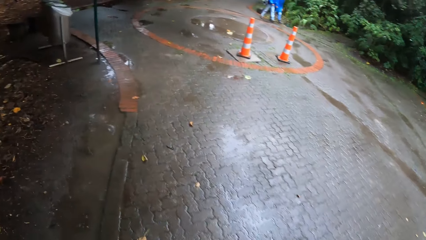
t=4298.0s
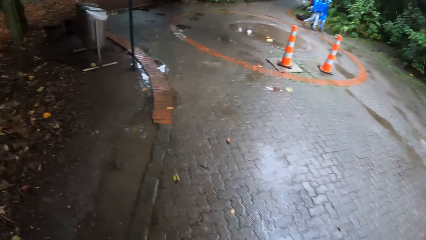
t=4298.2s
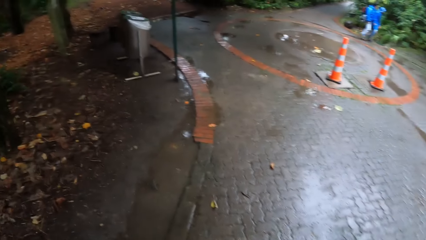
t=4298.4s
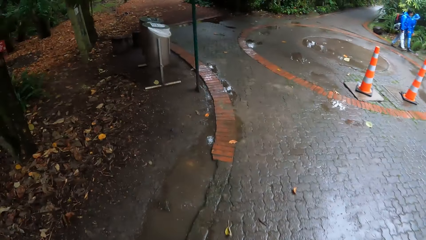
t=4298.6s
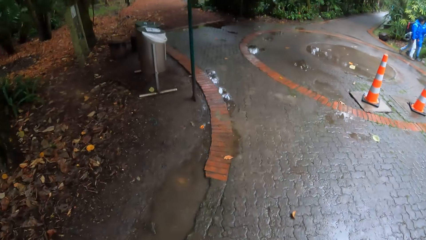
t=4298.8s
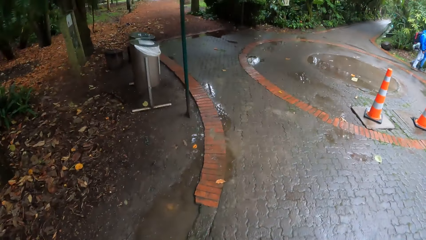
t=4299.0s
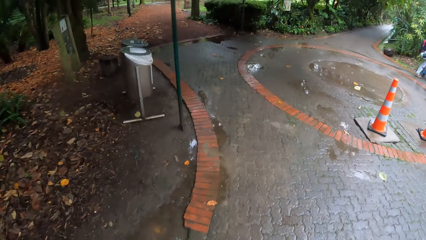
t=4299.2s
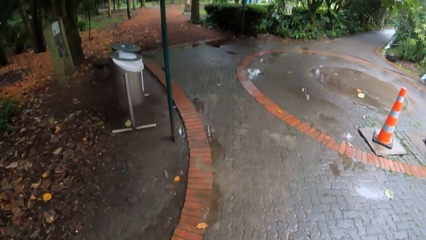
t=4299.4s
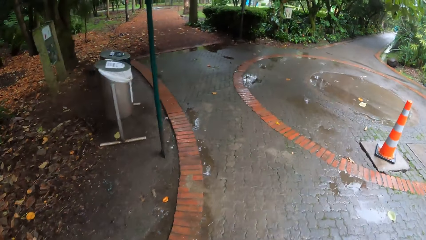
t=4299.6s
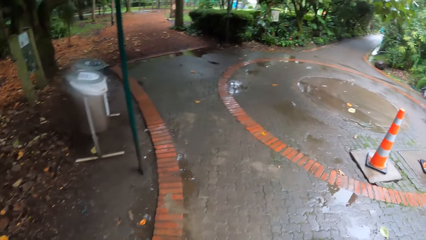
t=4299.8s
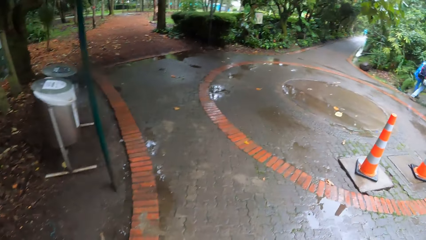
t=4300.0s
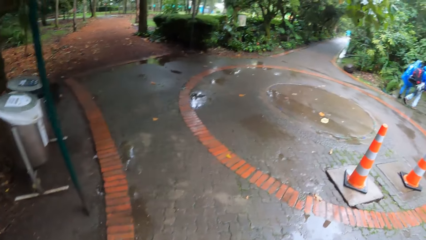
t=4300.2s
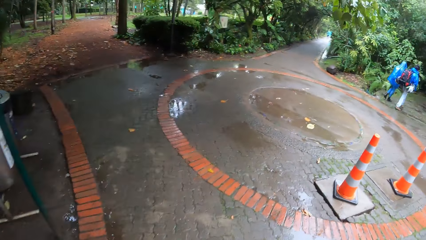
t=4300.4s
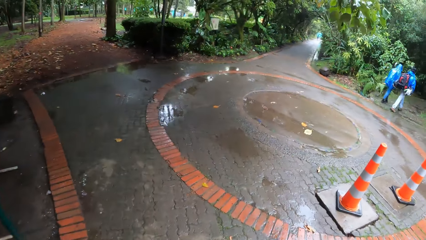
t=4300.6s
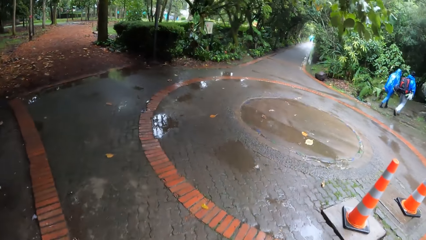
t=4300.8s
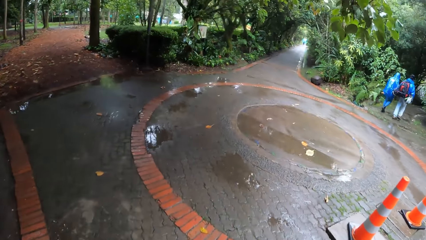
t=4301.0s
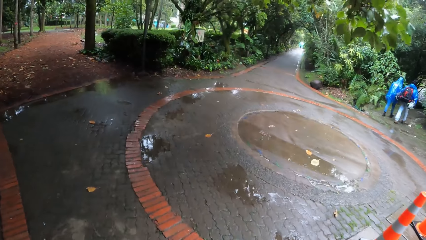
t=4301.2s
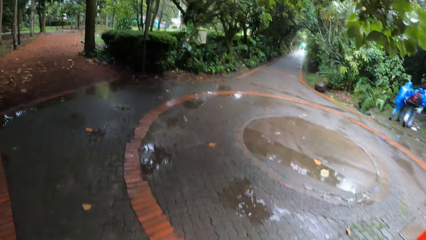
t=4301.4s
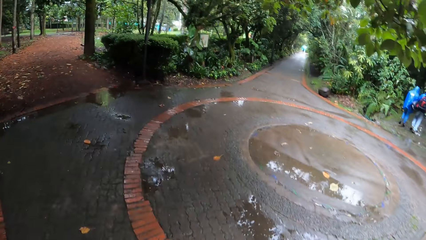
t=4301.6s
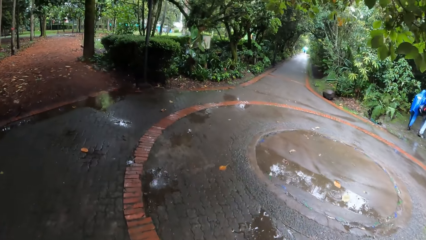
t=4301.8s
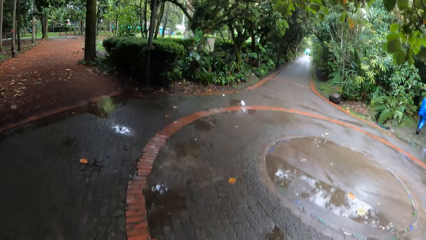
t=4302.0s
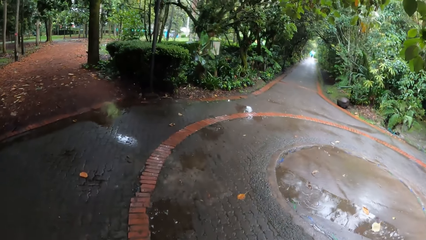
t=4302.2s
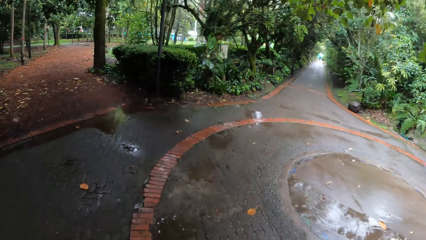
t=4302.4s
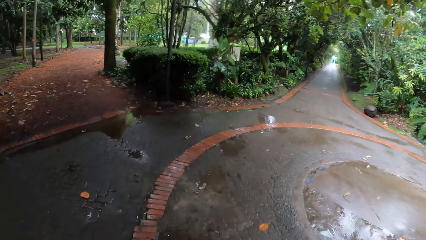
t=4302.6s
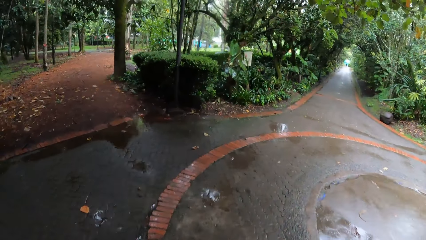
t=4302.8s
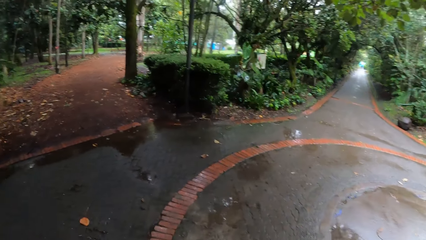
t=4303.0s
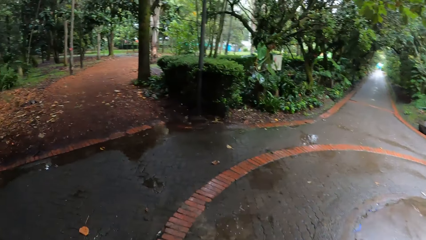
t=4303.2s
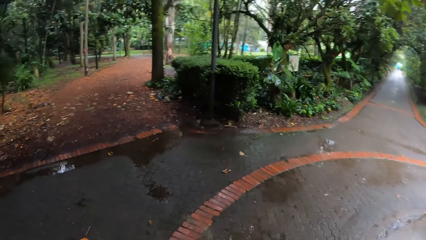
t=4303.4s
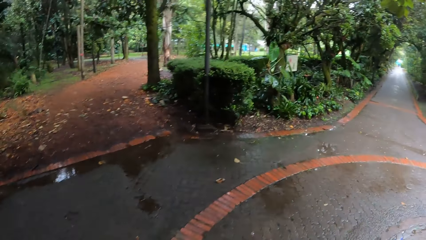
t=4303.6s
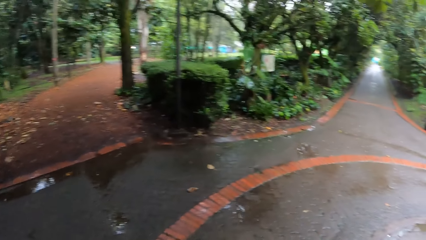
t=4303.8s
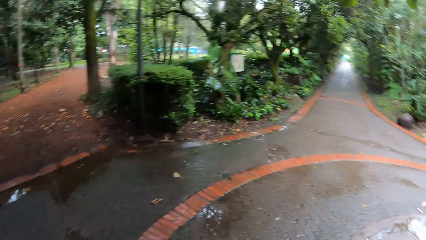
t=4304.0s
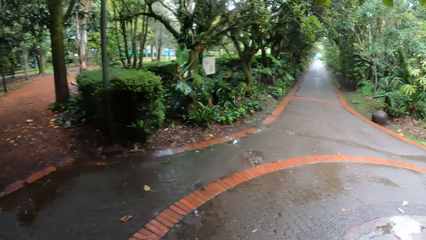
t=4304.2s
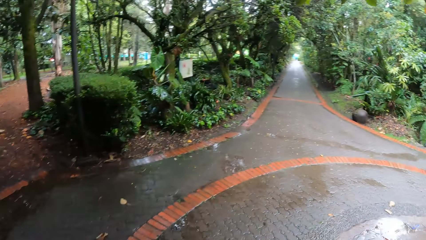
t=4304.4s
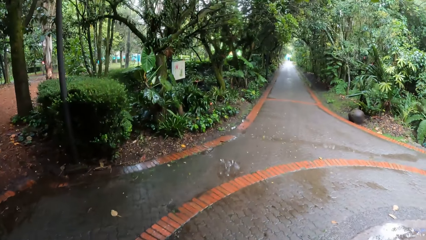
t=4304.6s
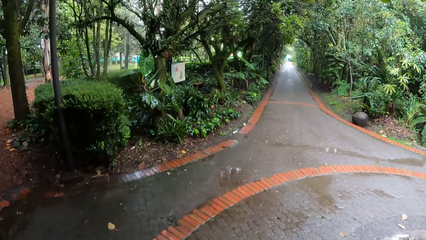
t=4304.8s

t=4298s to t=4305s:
The camera wearer looks at the dustbins.

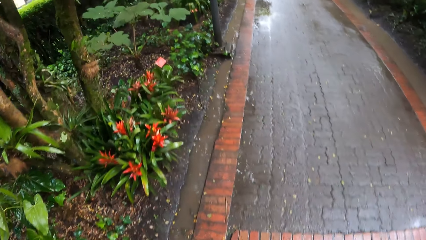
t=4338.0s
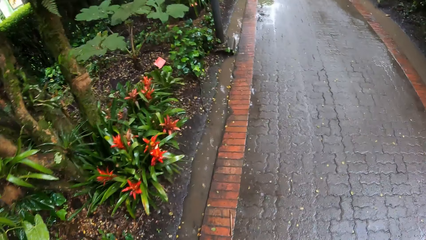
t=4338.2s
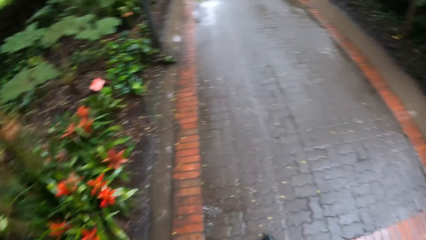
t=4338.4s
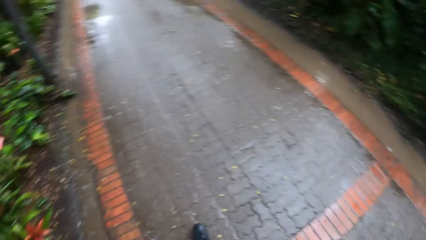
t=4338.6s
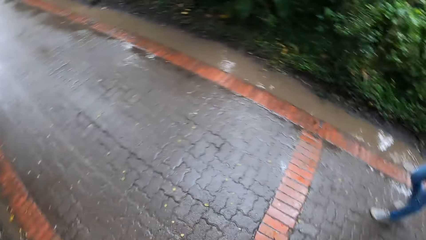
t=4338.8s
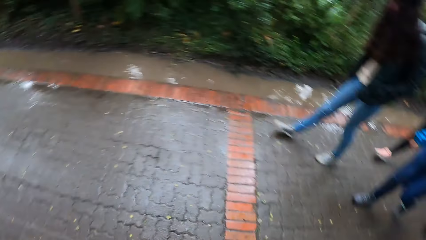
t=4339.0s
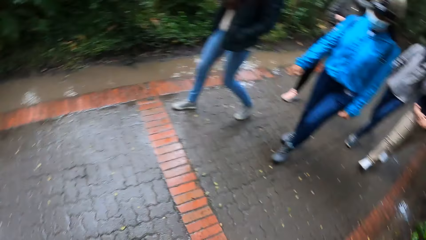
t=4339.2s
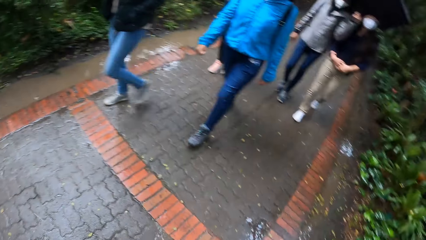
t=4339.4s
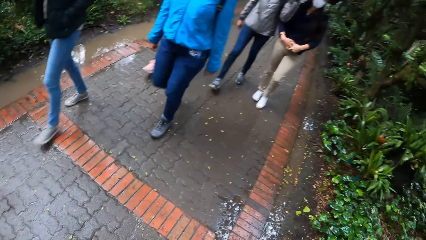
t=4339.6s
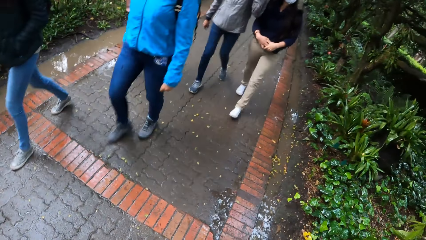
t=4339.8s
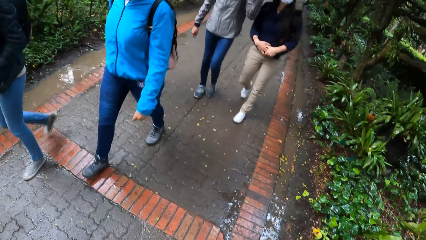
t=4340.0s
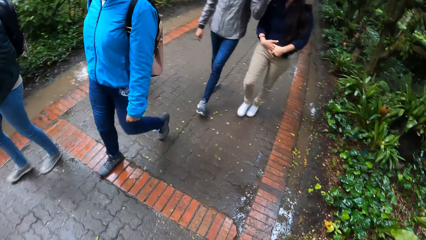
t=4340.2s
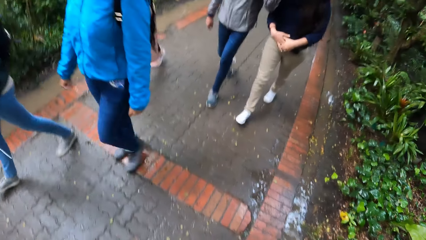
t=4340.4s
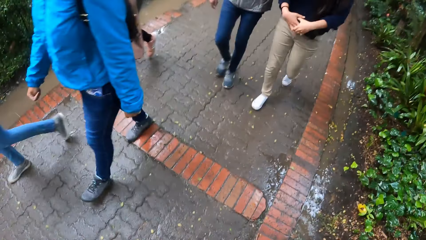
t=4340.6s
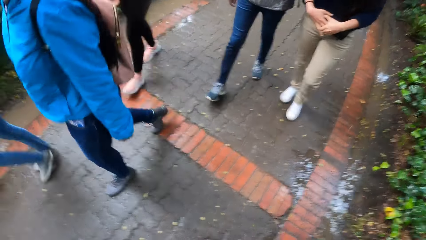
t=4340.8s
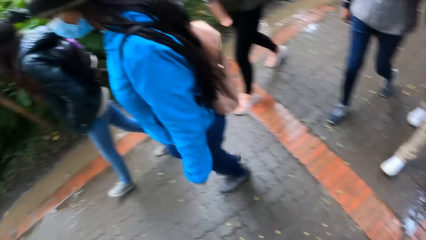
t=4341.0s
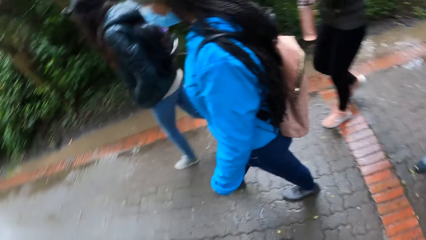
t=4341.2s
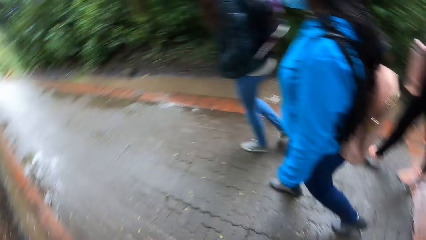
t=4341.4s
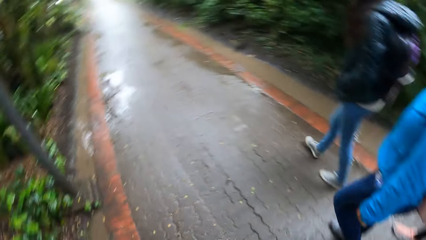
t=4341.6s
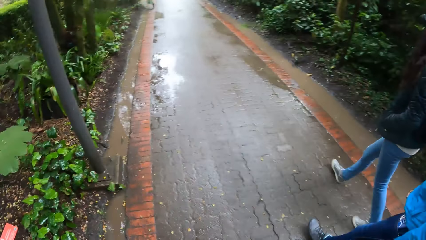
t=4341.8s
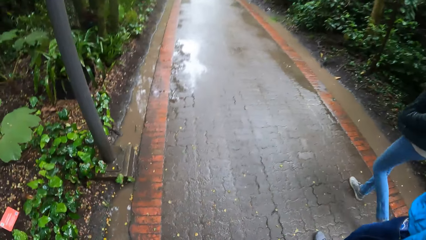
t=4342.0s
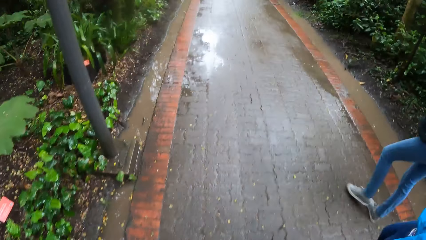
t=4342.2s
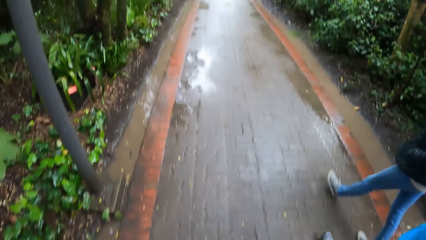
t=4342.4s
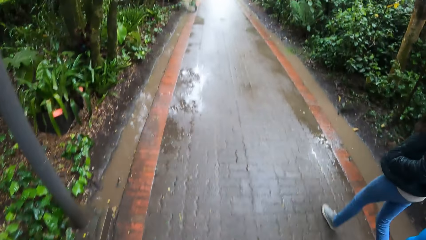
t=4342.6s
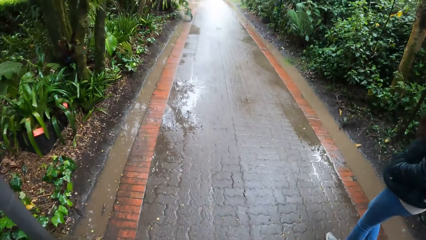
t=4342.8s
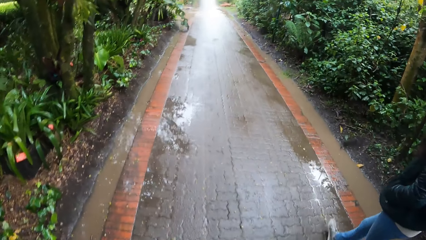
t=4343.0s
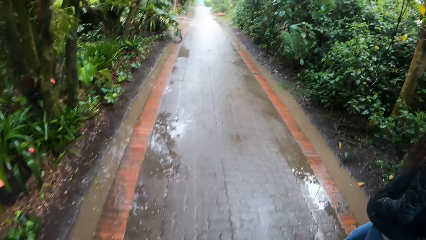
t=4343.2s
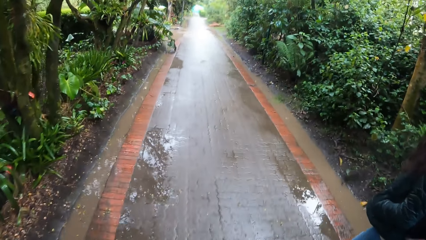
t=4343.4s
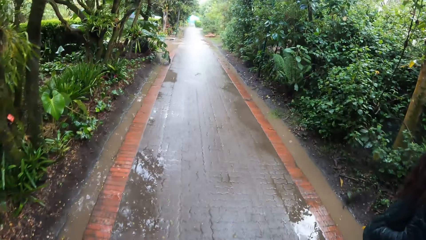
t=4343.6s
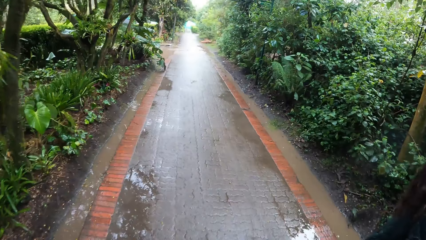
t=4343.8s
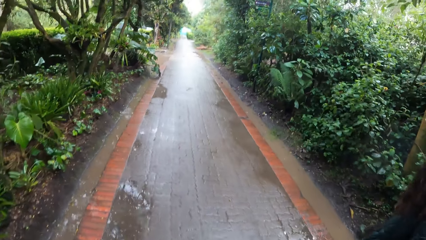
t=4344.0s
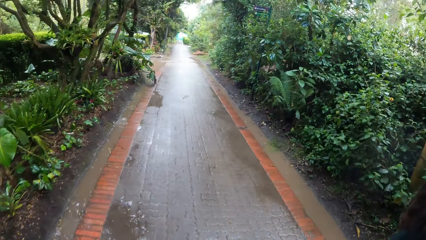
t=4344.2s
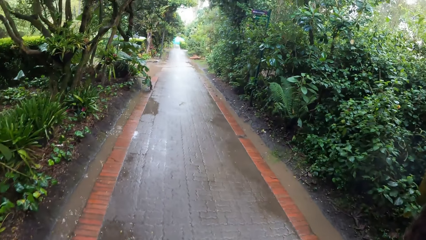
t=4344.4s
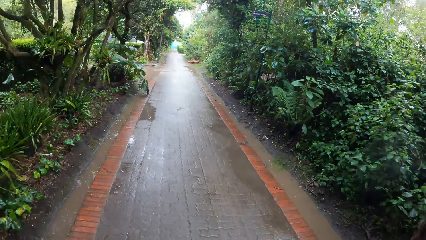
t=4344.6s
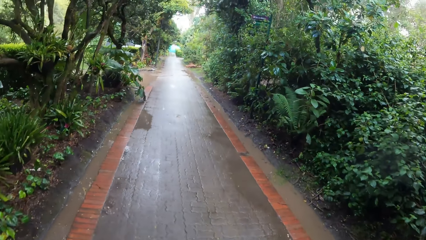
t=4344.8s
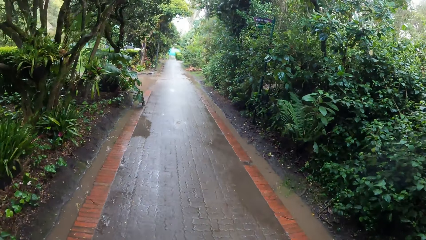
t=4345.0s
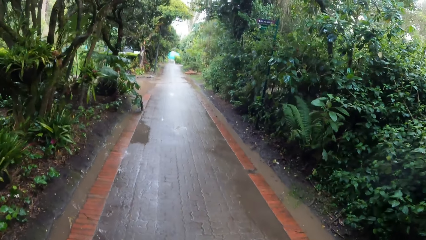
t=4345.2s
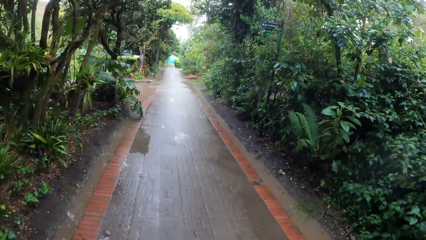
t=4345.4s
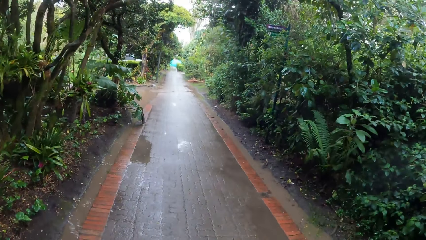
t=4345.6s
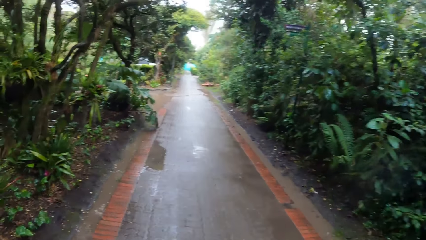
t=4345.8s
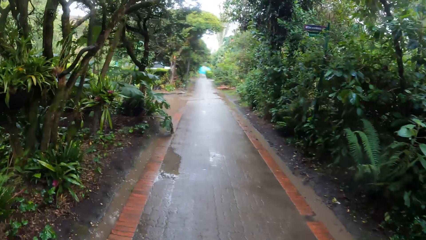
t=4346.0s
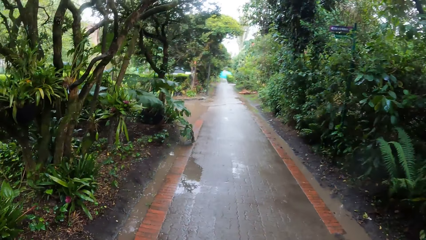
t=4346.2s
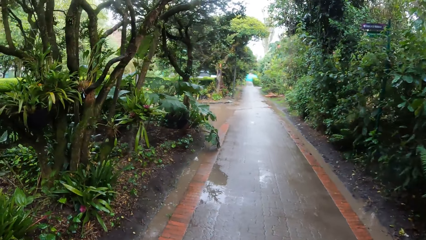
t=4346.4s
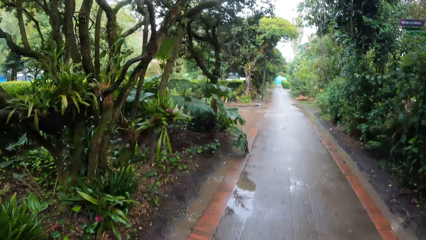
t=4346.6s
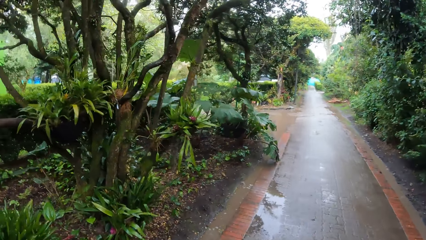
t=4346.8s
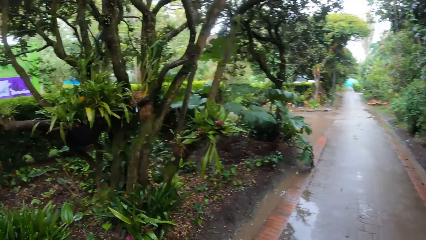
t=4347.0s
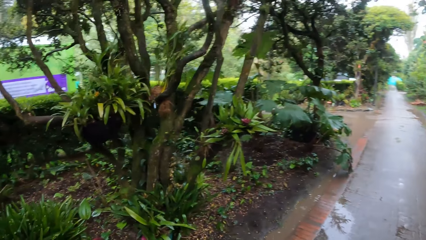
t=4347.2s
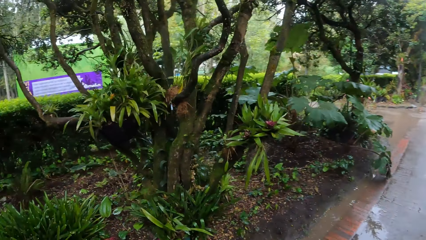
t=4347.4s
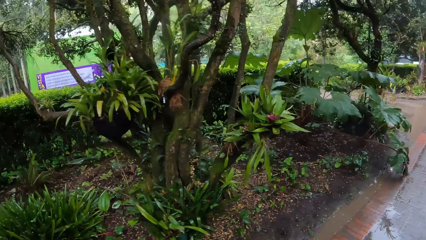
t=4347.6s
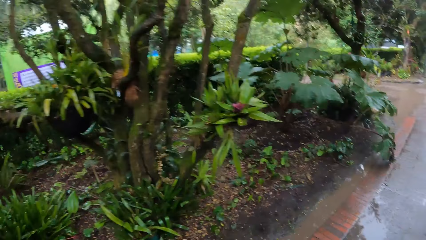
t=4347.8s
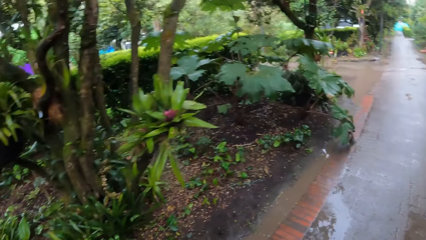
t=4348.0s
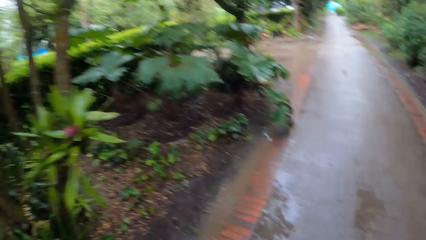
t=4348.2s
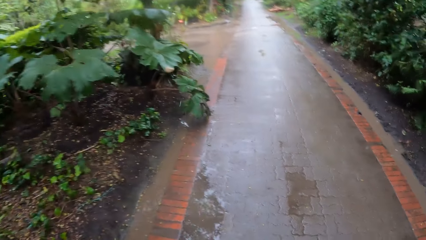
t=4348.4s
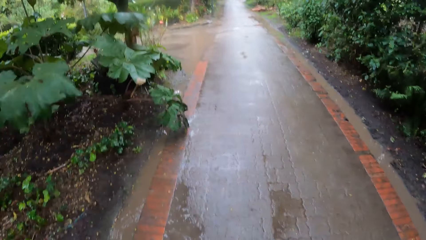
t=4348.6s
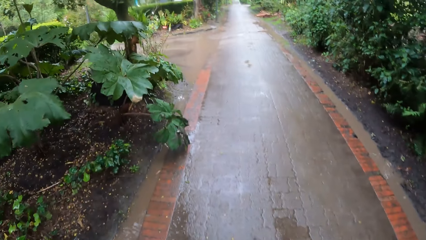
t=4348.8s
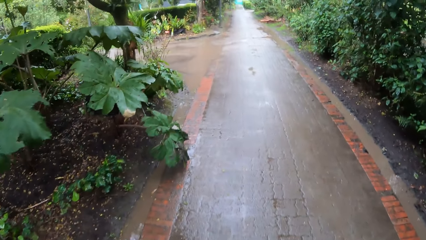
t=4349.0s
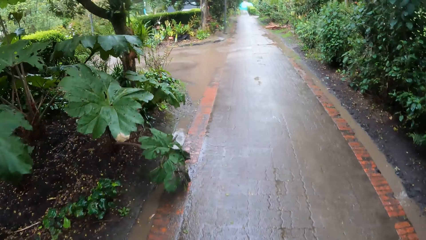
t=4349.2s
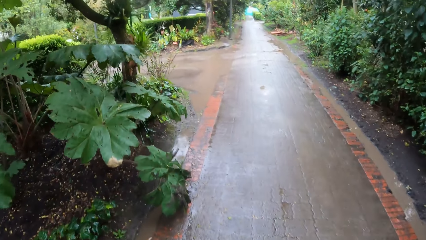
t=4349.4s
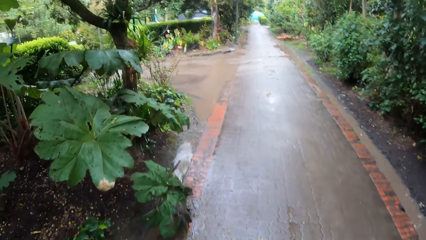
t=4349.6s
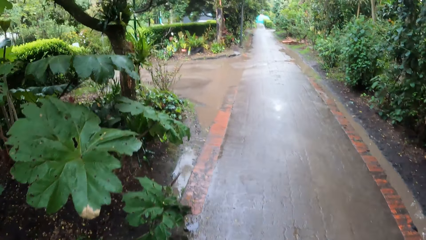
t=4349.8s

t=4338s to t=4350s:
The camera wearer turns to the ladies. A group of people walk beside the camera wearer. A lady walks on the footpath. Another lady walks on the footpath. Another lady walks on the footpath. Another lady walks on the footpath. Another lady walks on the footpath. The camera wearer walks on the footpath.
